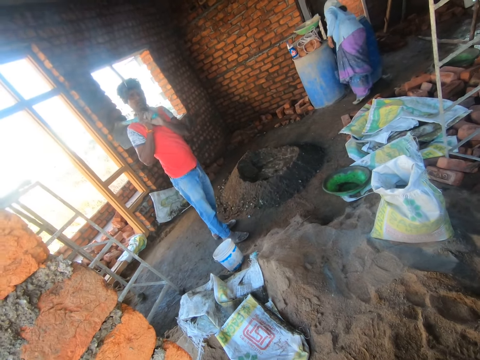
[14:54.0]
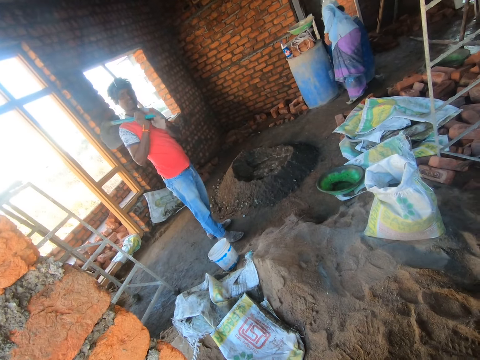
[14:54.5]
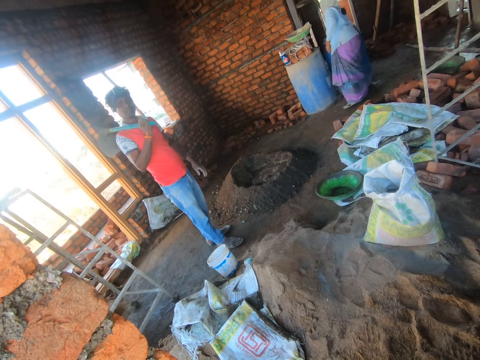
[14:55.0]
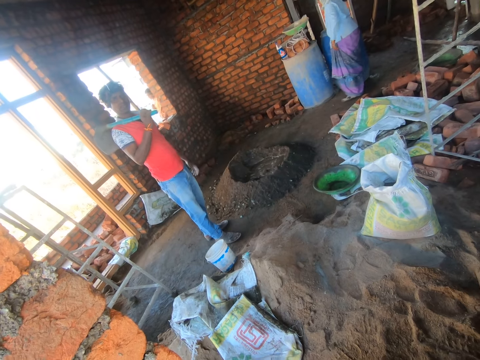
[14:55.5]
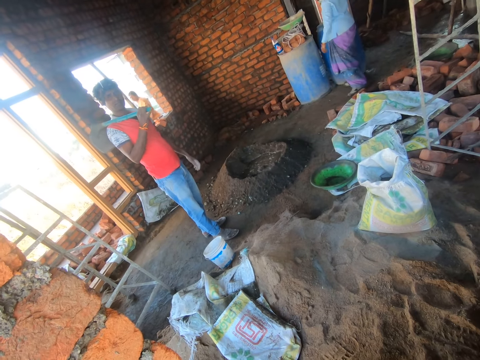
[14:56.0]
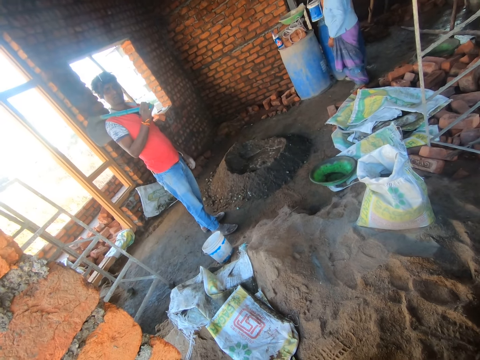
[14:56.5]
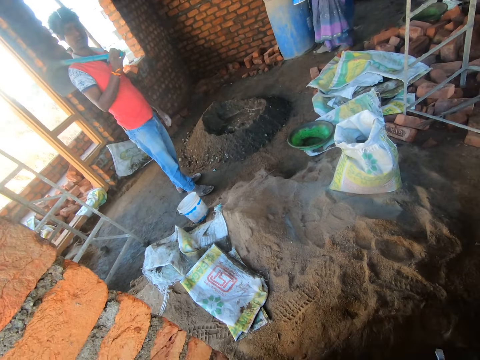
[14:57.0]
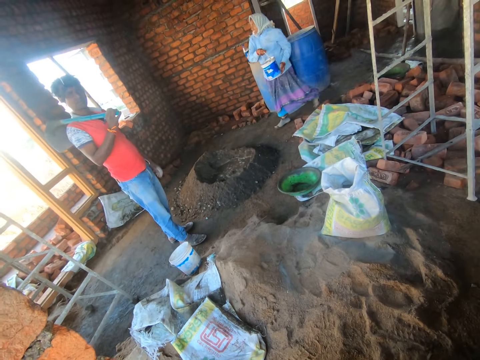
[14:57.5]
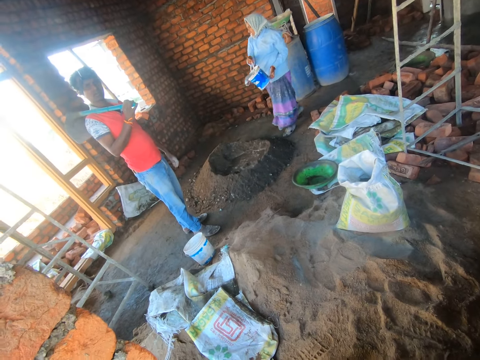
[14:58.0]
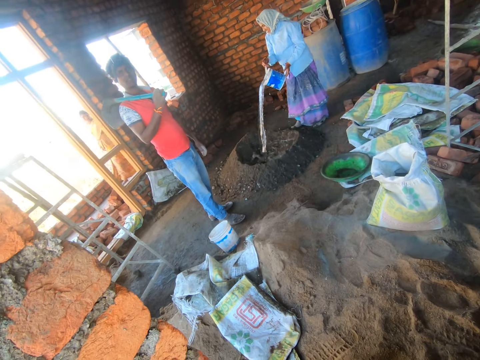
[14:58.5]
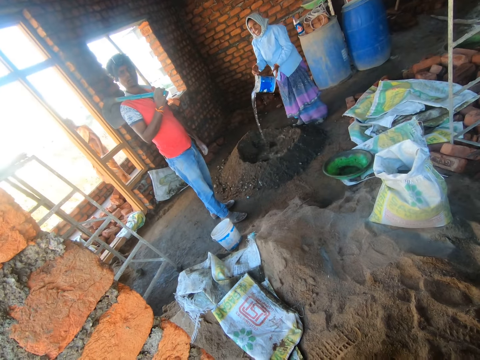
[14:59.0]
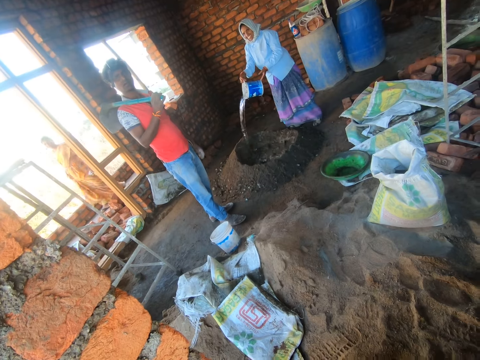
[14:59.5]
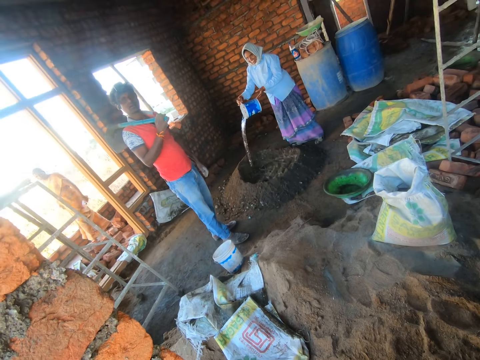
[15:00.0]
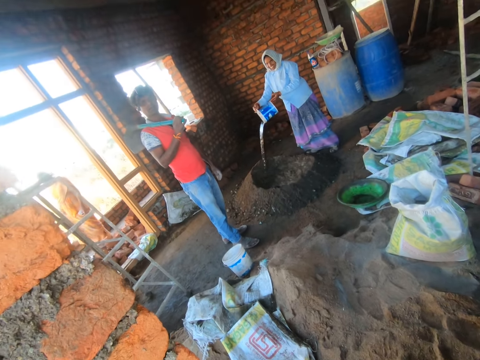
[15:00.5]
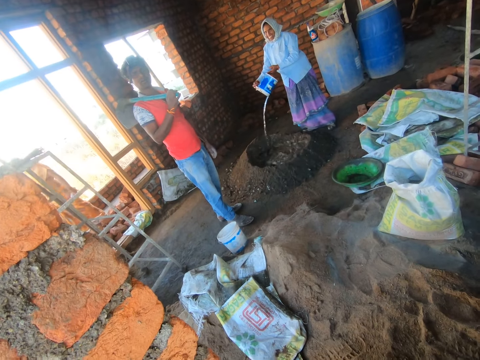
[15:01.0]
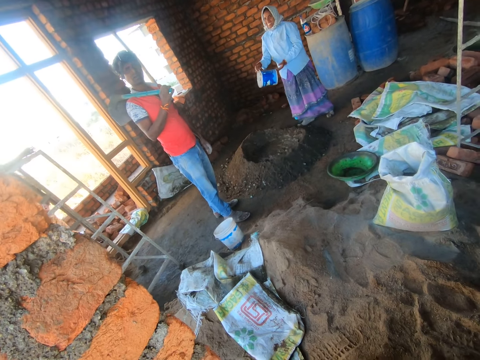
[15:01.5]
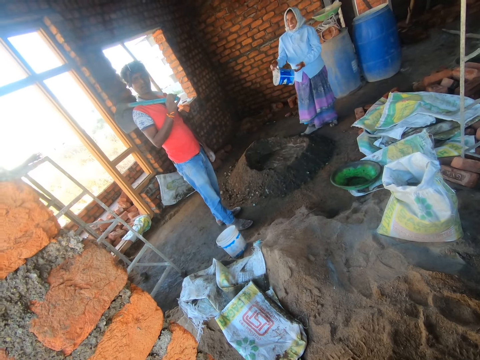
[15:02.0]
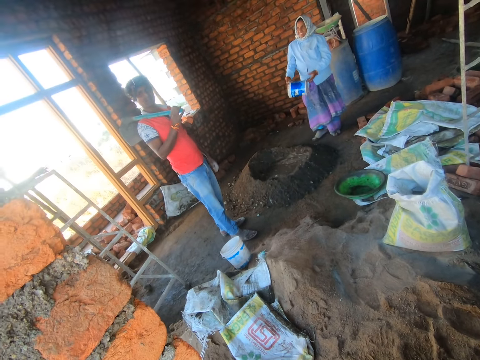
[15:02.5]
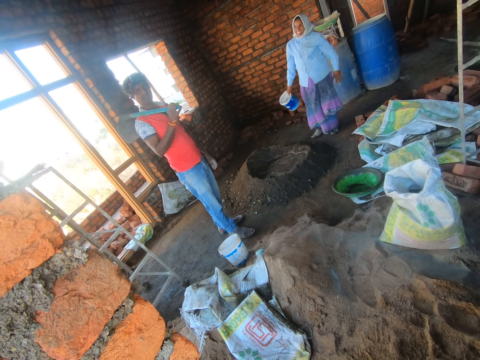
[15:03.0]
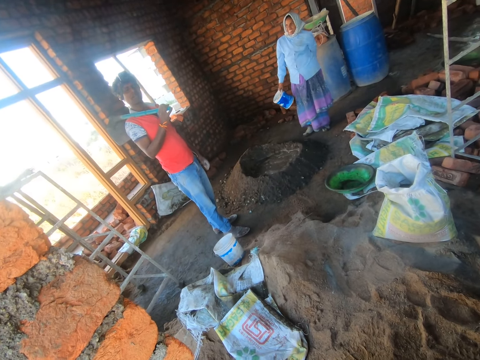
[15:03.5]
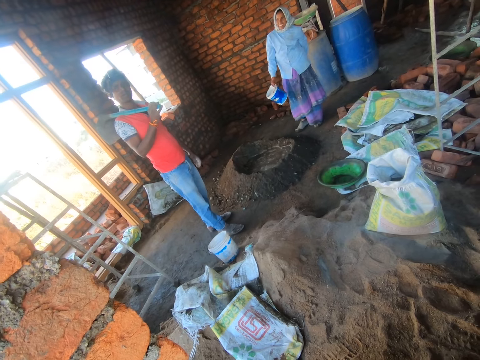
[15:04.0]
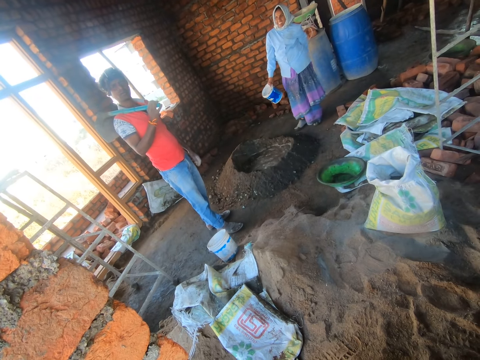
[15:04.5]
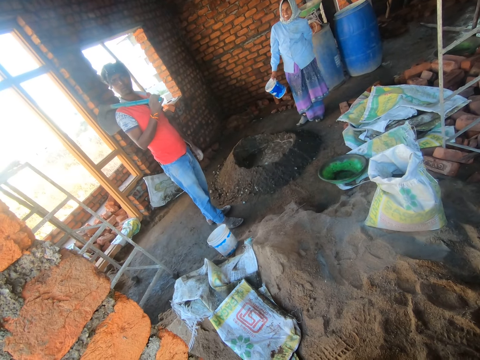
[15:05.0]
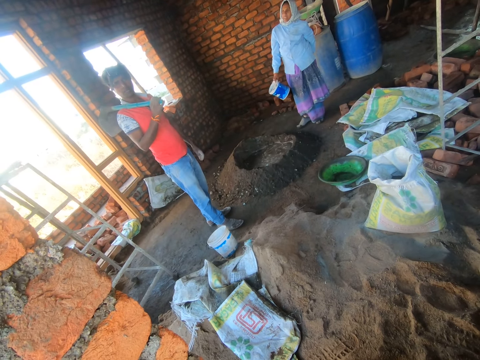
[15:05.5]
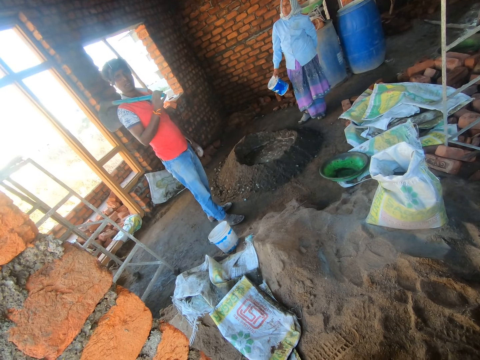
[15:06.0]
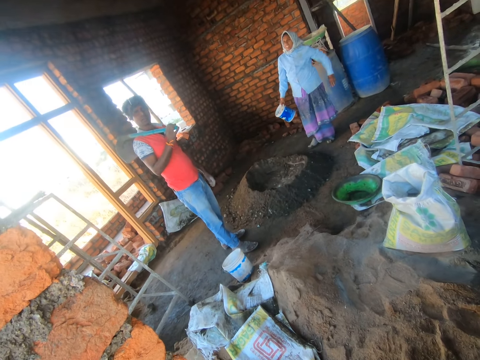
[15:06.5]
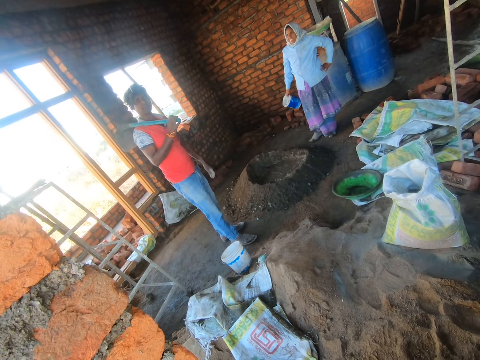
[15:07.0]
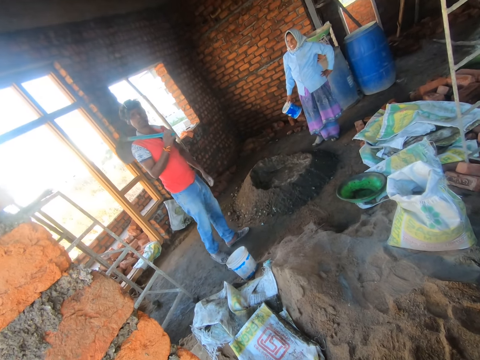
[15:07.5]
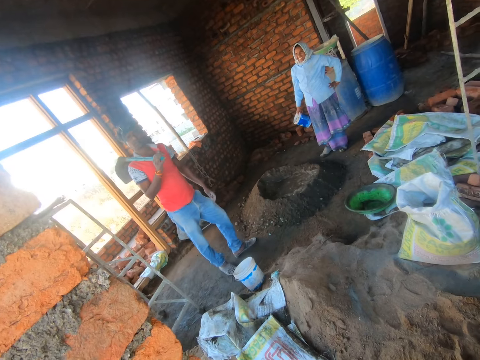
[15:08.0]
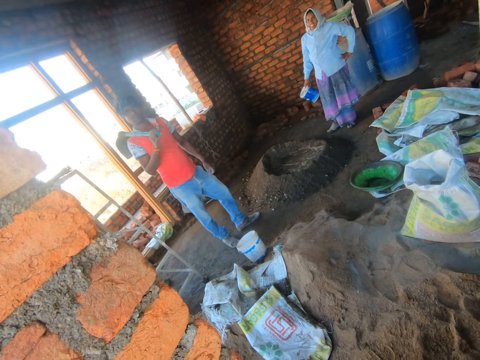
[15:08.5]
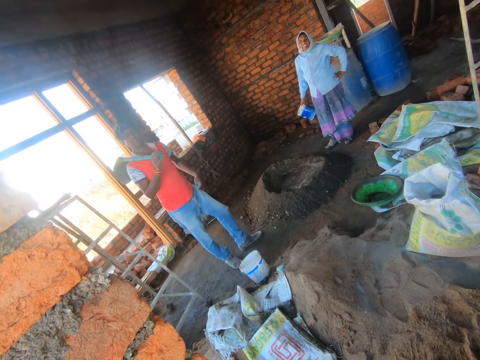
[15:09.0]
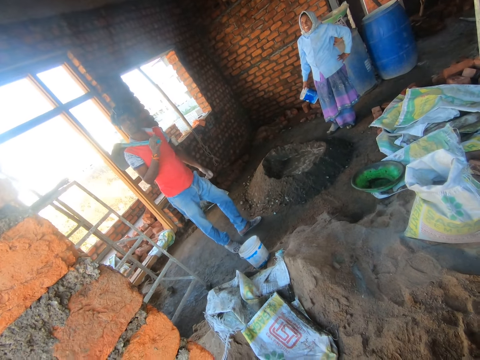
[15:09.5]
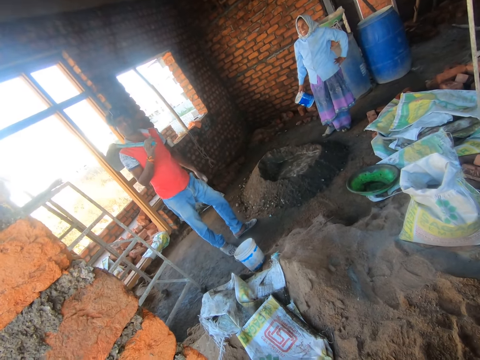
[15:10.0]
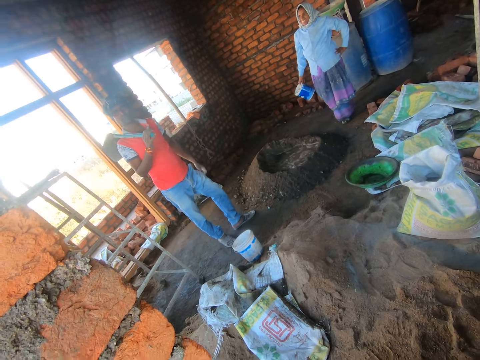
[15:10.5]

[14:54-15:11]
A lady fetches water from the drum. The lady walks around the house and pours water on the mixture of cement and sand. The camera wearer talks to a person. The lady holds her waist.

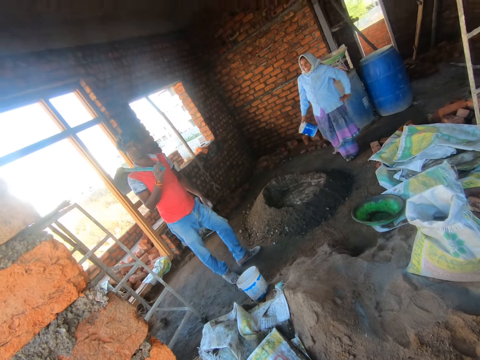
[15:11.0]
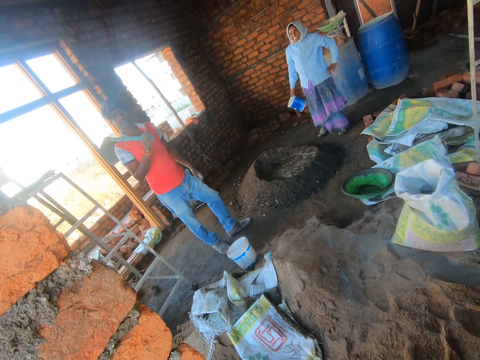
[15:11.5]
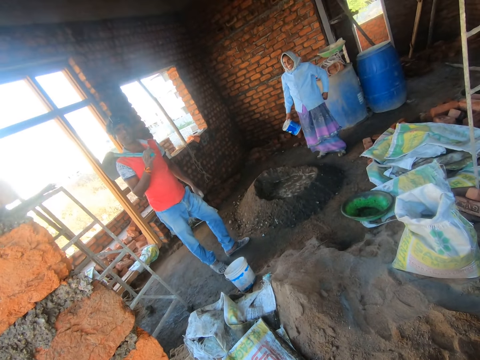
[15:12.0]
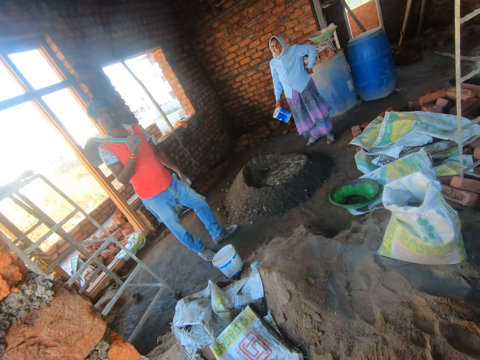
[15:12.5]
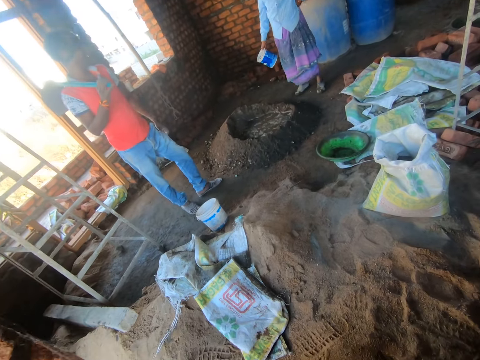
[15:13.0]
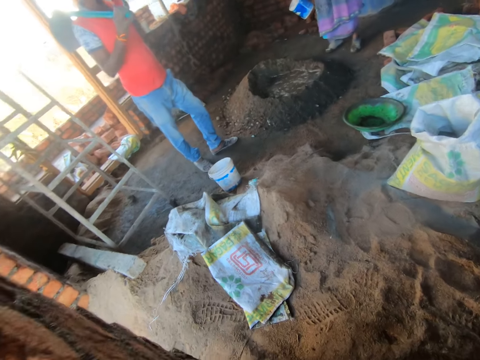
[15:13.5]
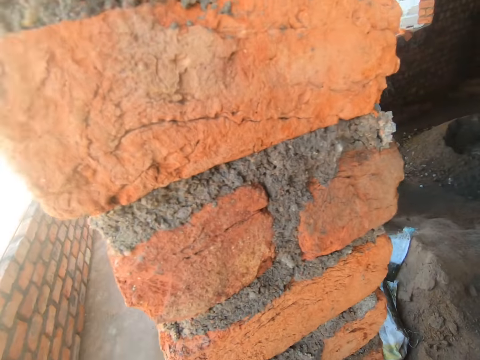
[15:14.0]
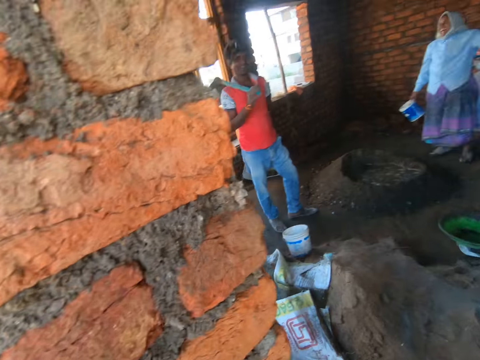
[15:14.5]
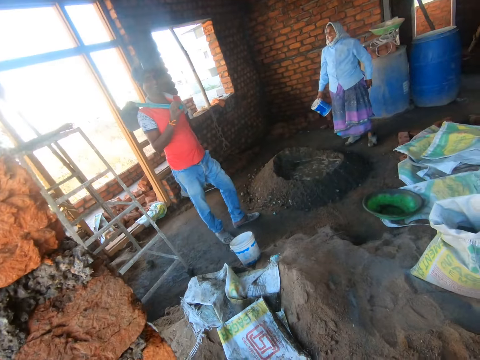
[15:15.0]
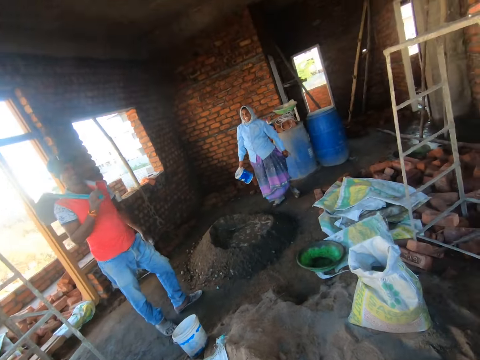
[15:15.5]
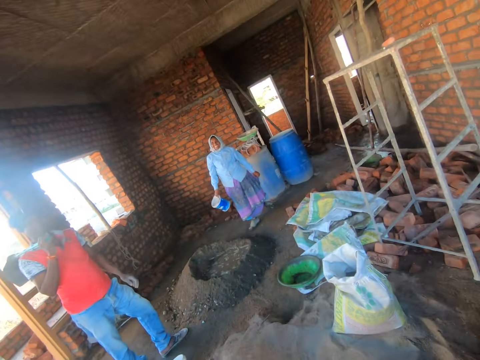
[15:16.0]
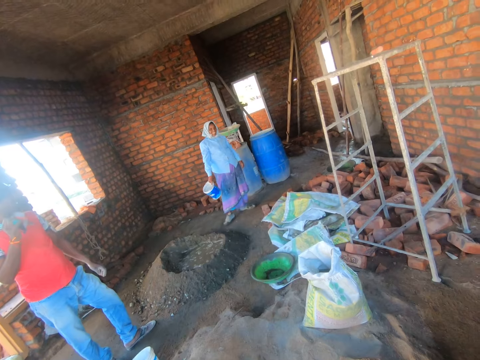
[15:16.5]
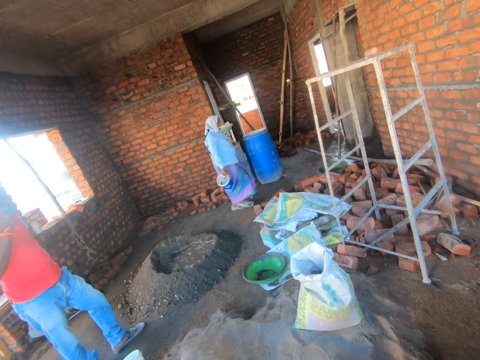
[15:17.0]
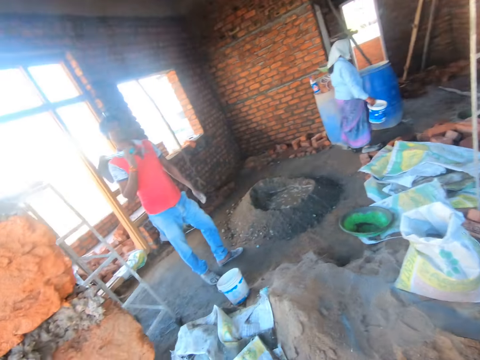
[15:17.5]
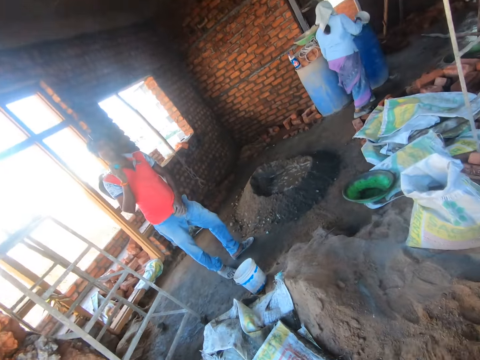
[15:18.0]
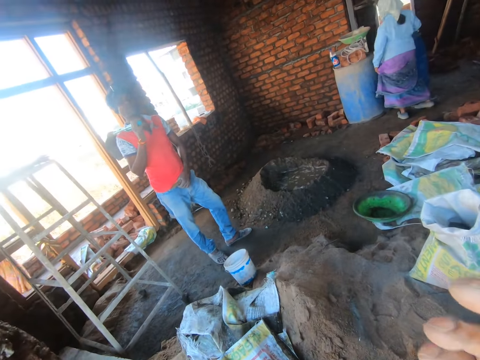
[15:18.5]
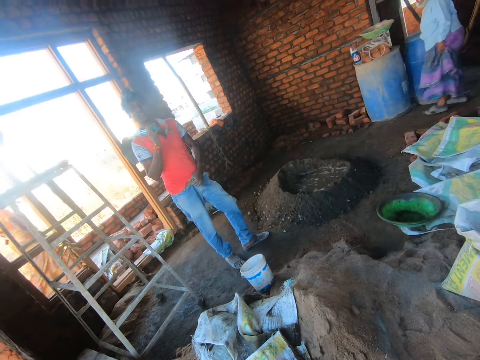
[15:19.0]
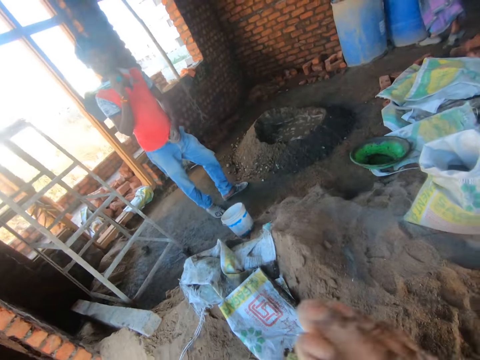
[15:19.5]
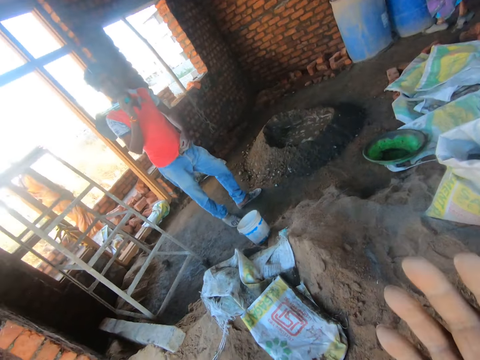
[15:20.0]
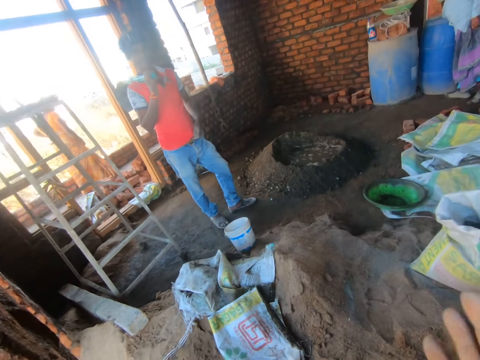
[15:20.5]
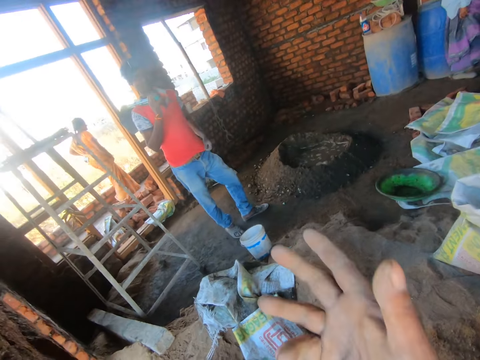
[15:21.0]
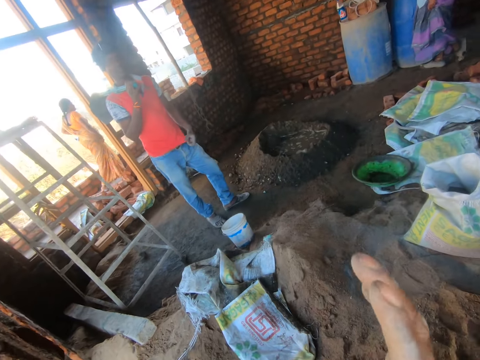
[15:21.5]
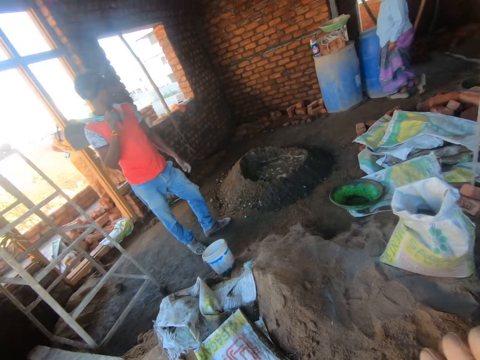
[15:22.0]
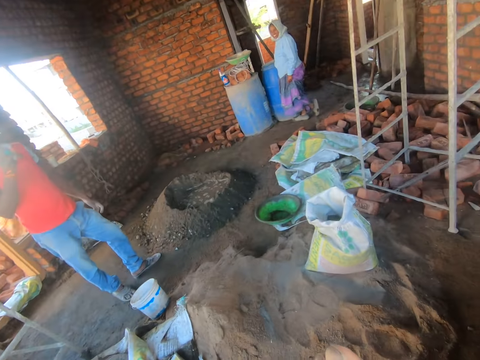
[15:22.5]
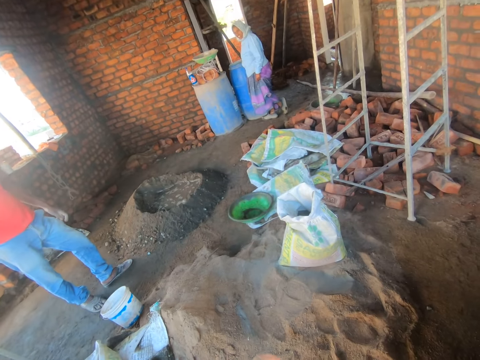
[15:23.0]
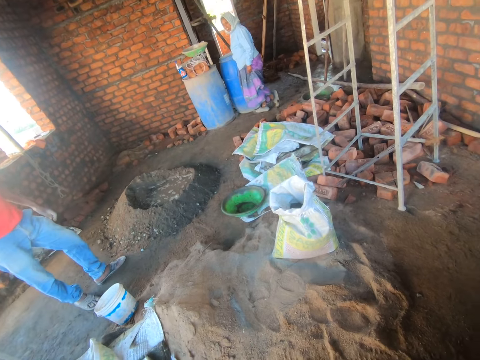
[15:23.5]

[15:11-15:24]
The camera wearer looks around the house. He talks to a person and a lady. He moves his hand. The lady harvests water from the drum. The camera wearer stares at the lady.
